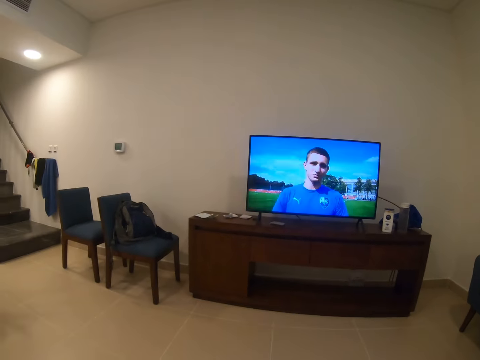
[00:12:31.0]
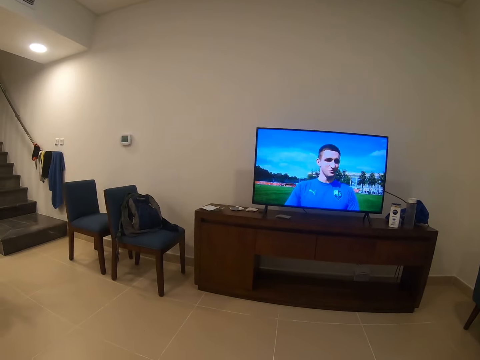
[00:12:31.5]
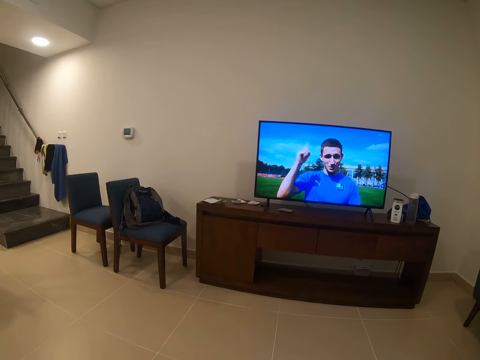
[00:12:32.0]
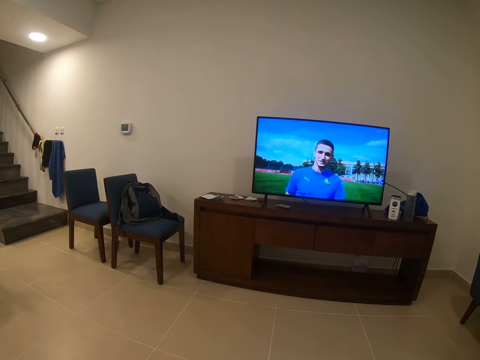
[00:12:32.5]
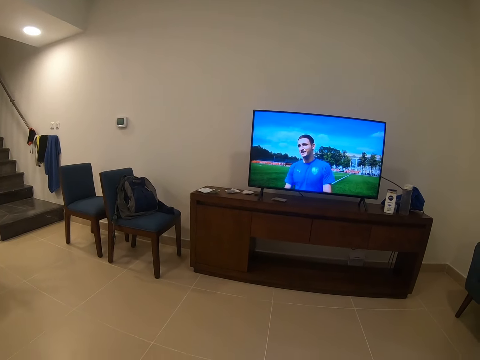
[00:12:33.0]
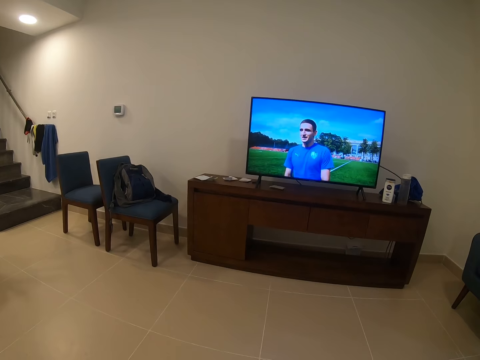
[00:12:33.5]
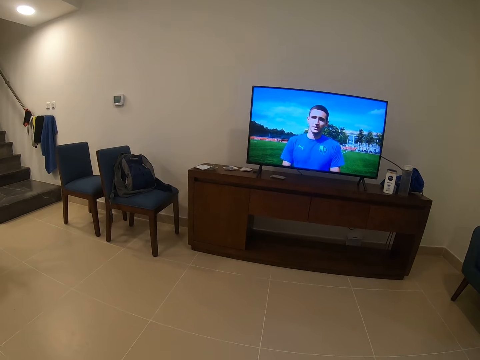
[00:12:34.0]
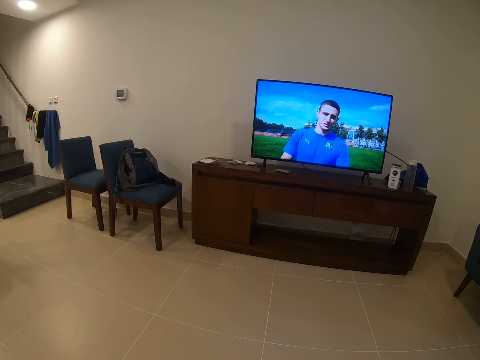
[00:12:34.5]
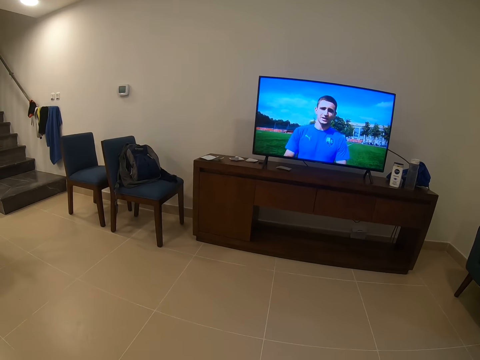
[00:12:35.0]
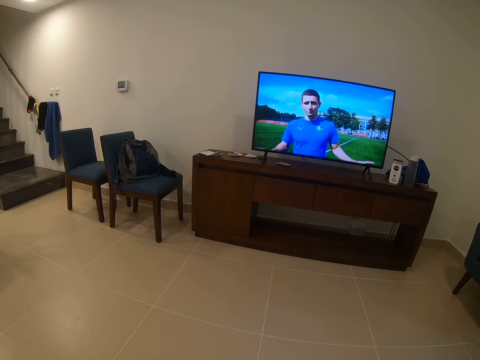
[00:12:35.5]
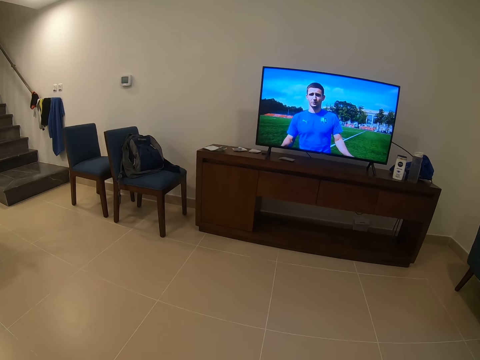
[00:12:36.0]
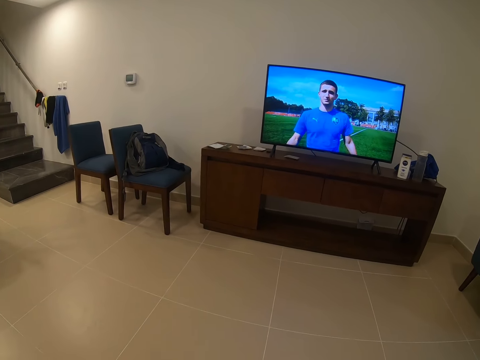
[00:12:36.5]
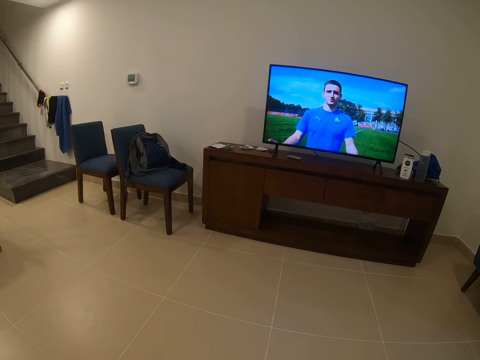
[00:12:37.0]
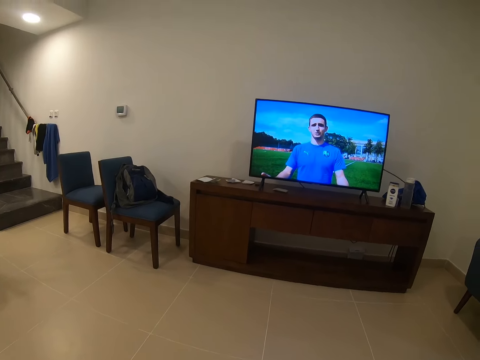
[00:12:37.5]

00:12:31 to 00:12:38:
The camera wearer turns. They watch a television.

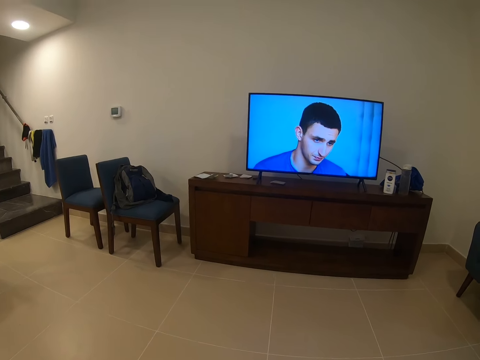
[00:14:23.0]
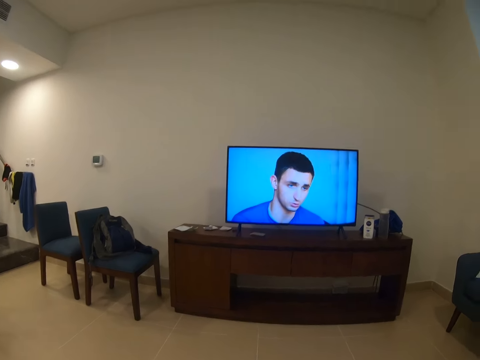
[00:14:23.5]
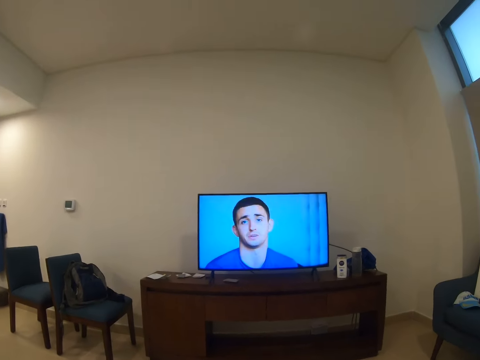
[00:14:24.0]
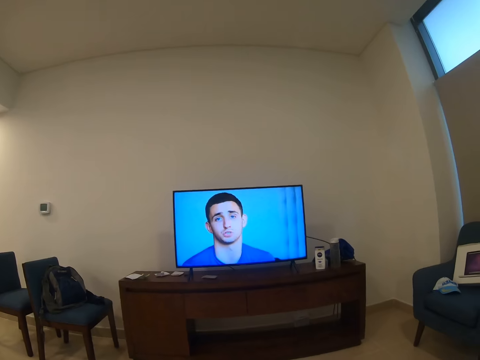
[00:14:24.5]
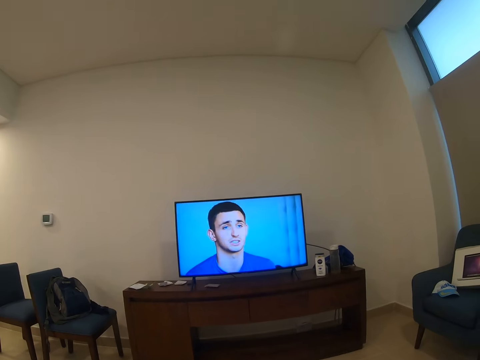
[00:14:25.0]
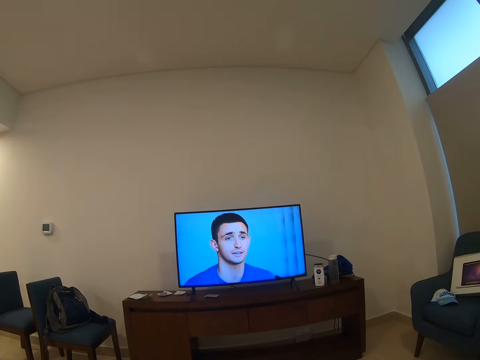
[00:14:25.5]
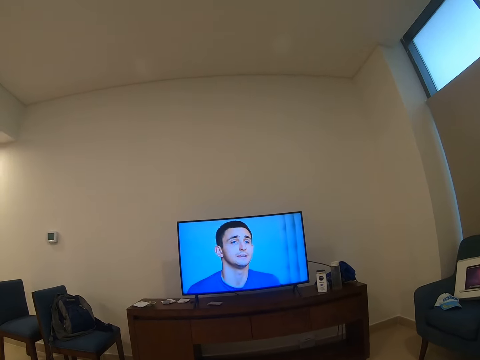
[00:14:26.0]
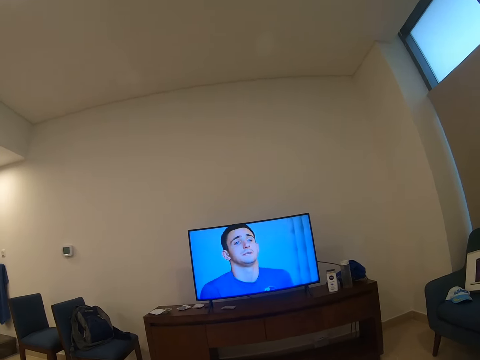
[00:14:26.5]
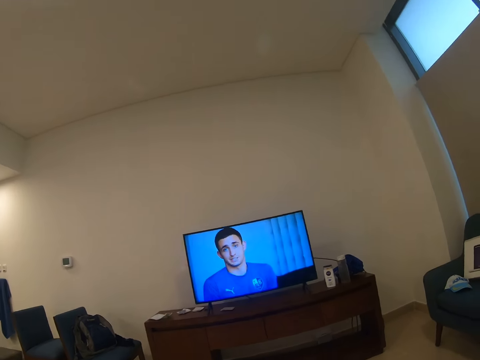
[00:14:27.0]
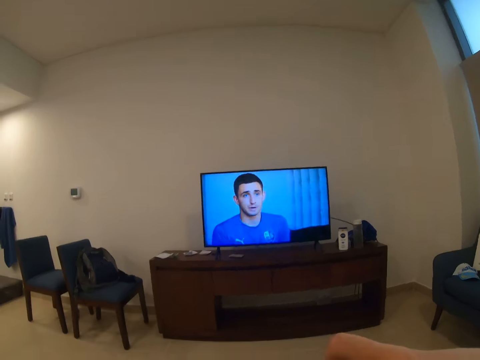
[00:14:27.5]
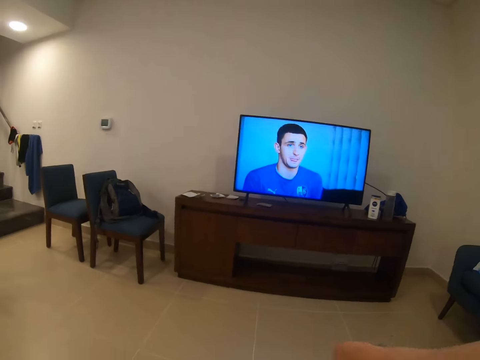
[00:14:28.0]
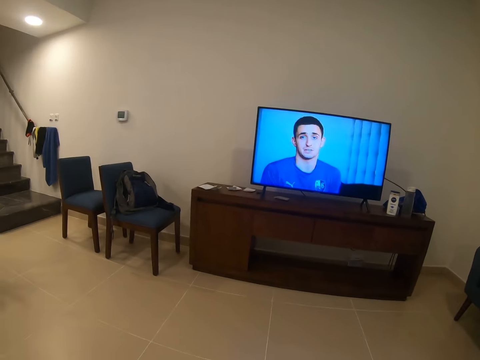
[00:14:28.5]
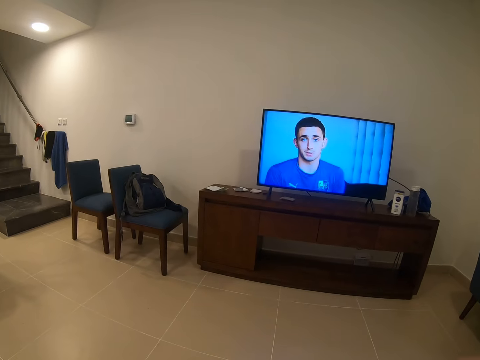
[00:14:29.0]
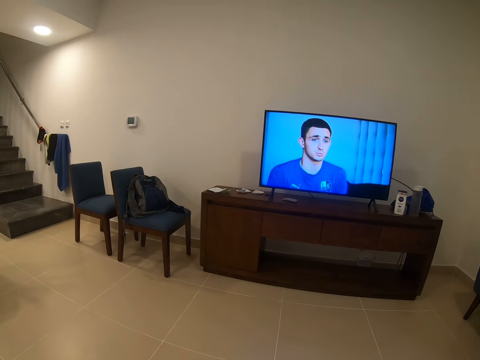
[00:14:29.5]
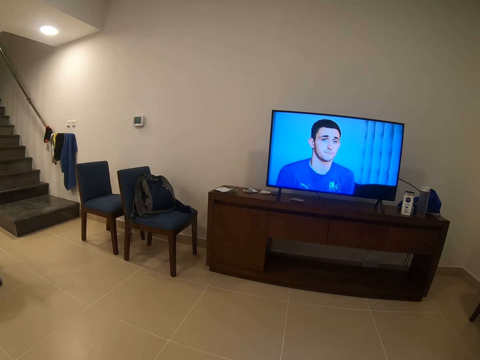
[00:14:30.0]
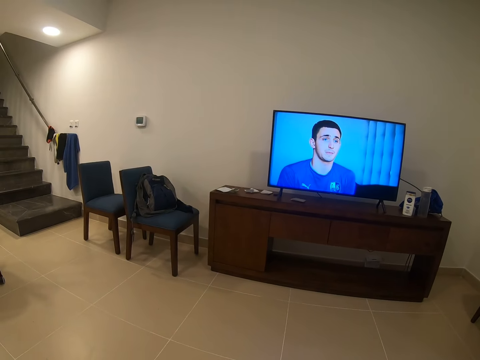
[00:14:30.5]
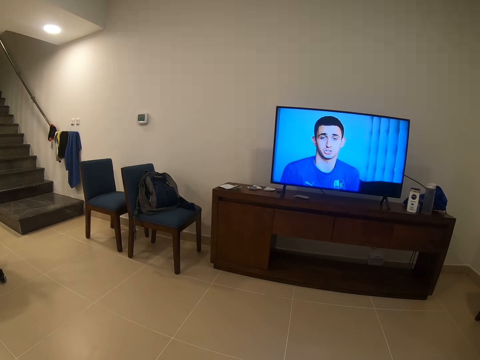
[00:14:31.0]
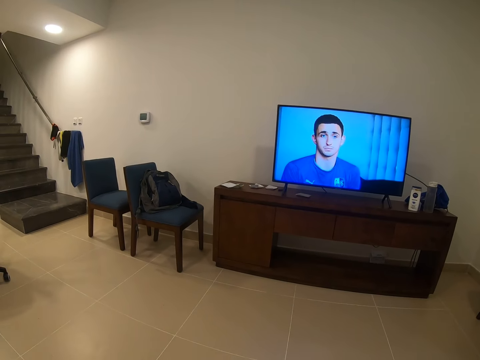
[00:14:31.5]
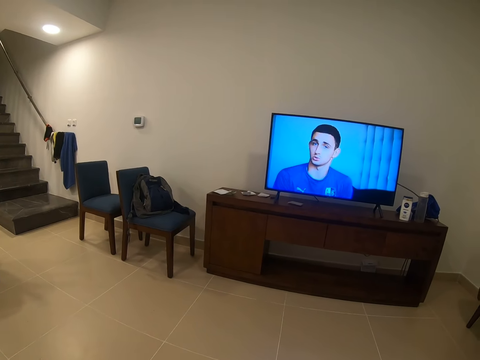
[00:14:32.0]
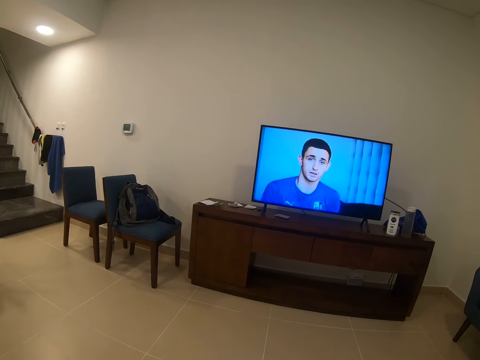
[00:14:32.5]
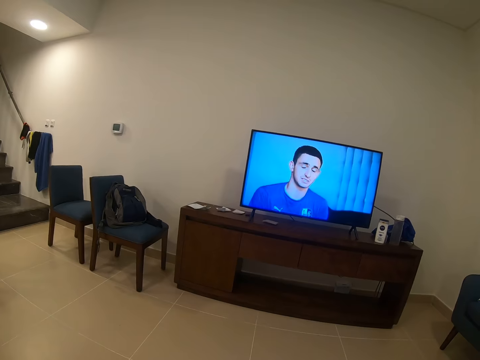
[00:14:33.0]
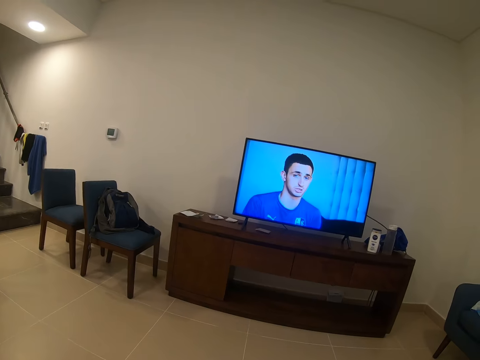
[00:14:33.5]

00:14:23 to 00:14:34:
The camera wearer moves their right hand. They operate the television.

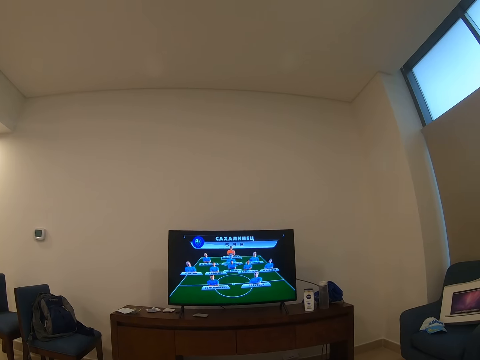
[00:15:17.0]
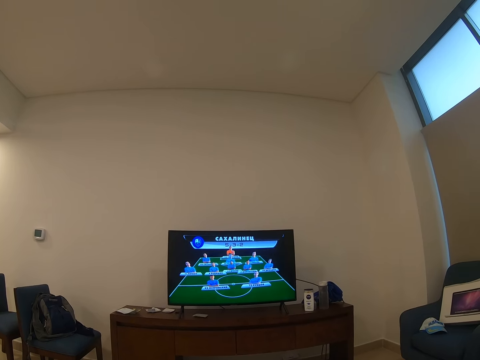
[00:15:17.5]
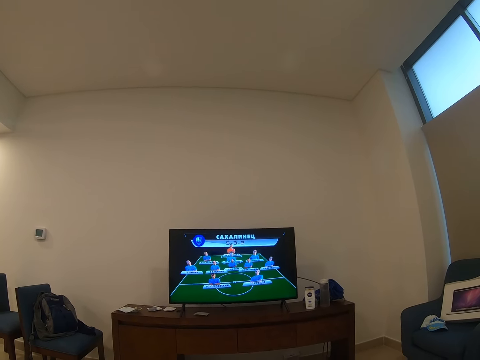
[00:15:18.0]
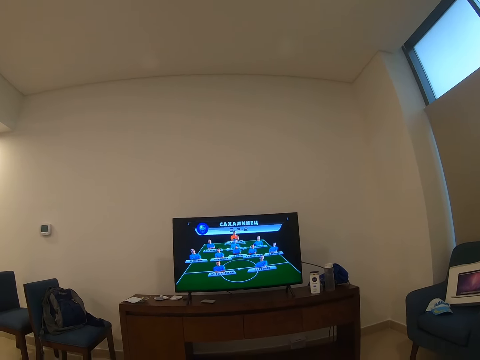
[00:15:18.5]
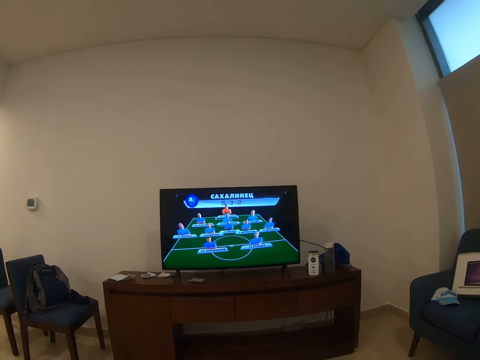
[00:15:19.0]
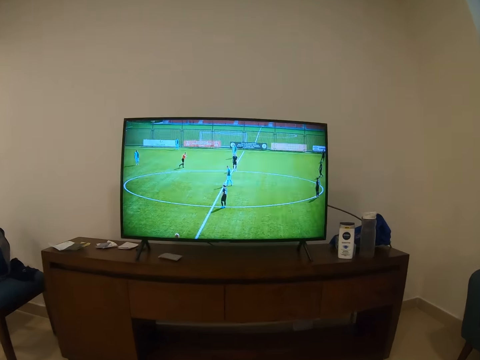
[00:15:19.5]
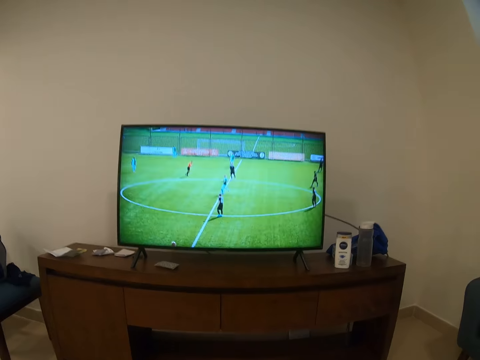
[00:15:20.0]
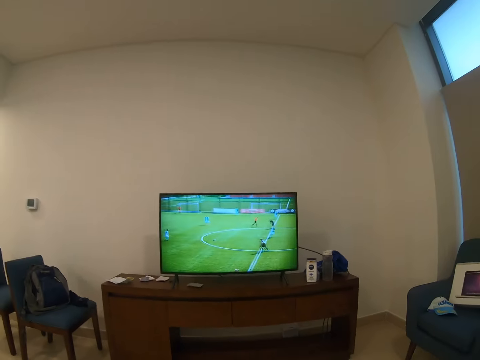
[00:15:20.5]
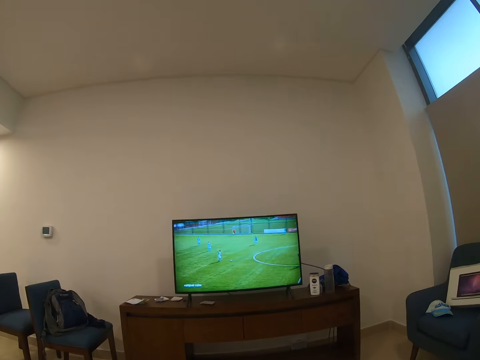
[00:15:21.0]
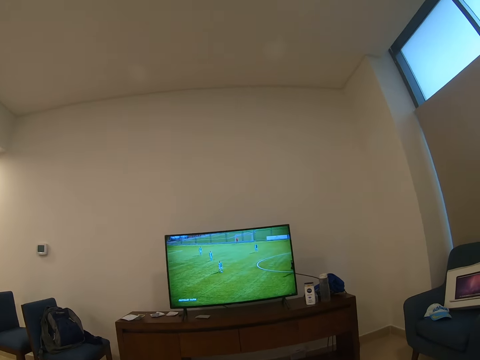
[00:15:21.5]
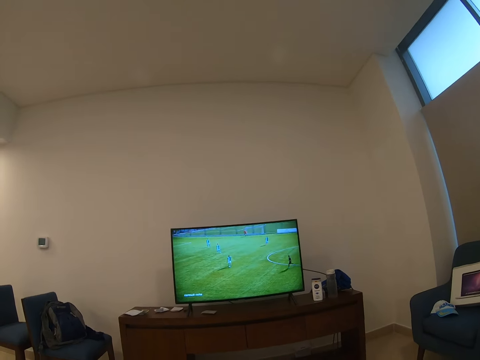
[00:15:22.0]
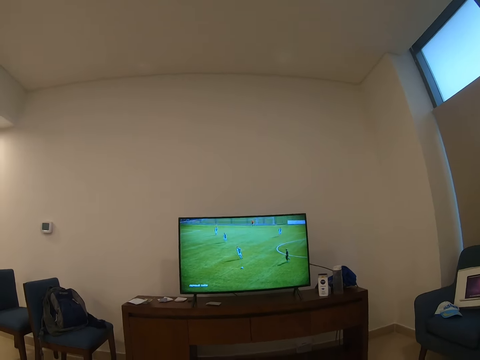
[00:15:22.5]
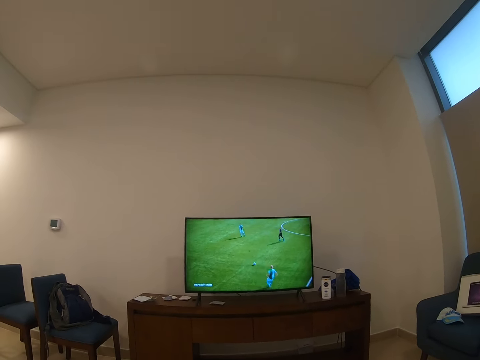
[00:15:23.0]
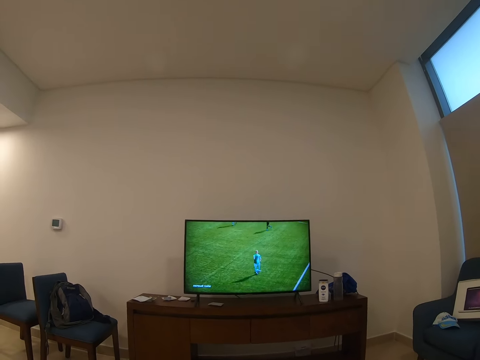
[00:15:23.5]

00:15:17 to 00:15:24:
The camera wearer zooms the television.
